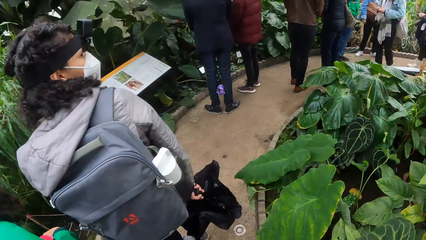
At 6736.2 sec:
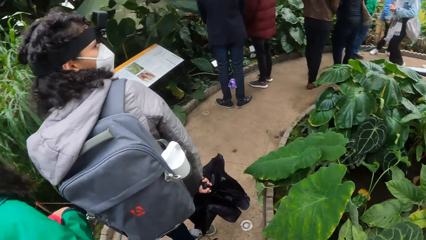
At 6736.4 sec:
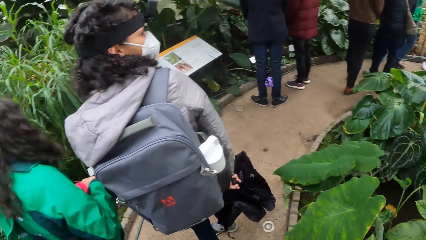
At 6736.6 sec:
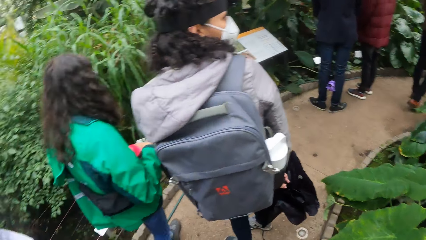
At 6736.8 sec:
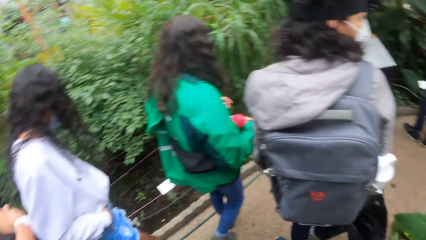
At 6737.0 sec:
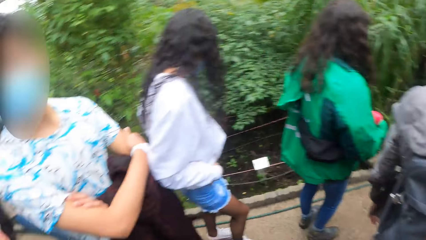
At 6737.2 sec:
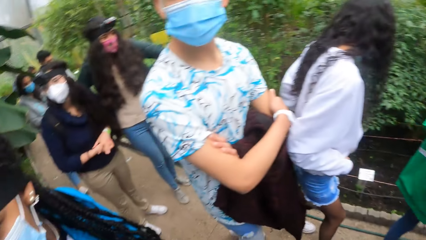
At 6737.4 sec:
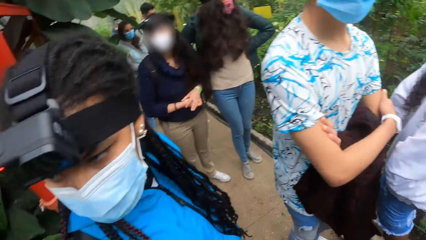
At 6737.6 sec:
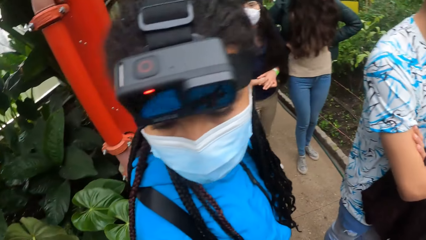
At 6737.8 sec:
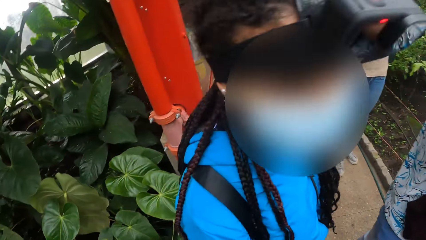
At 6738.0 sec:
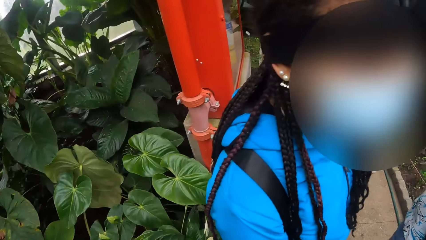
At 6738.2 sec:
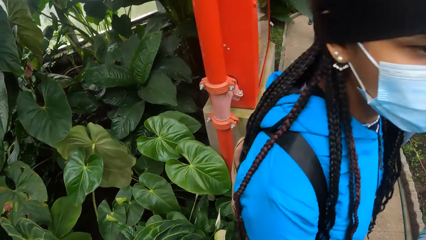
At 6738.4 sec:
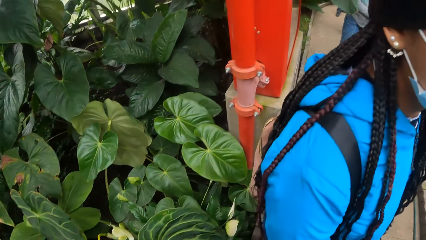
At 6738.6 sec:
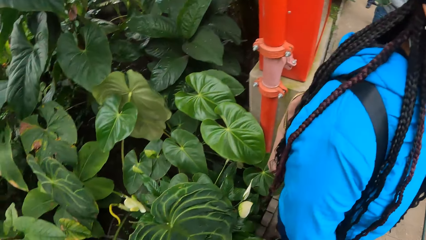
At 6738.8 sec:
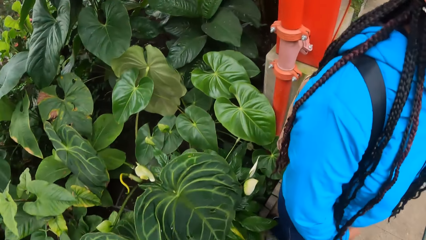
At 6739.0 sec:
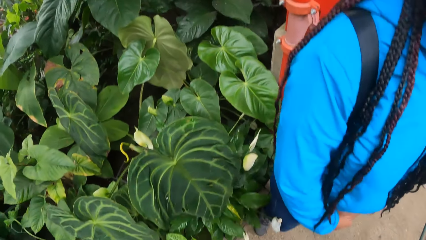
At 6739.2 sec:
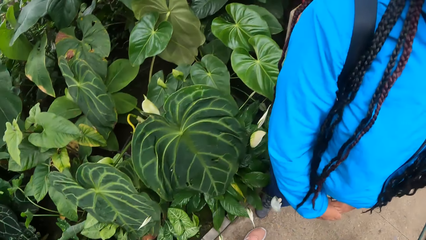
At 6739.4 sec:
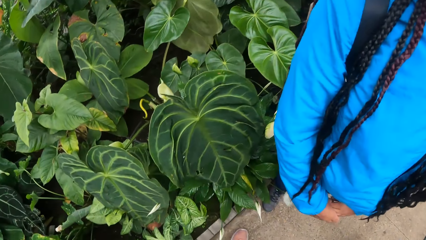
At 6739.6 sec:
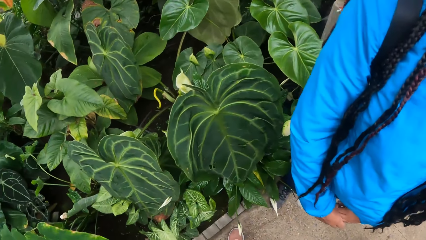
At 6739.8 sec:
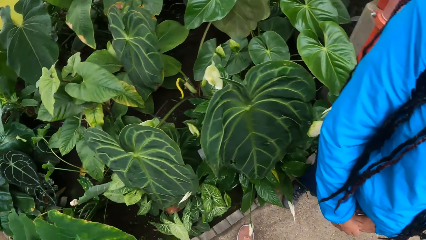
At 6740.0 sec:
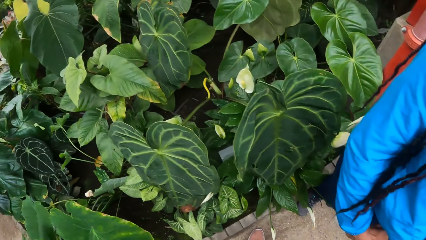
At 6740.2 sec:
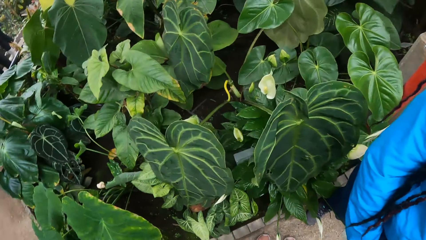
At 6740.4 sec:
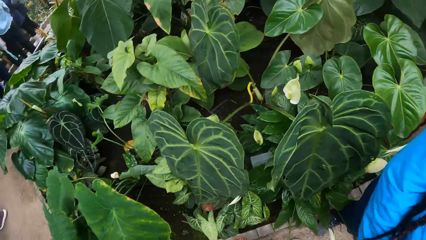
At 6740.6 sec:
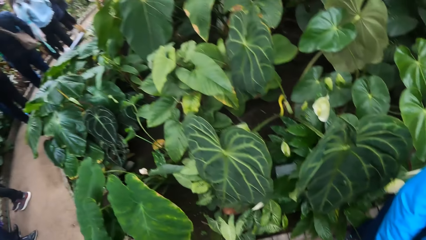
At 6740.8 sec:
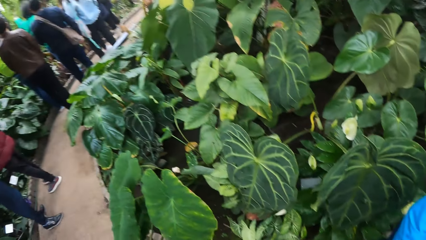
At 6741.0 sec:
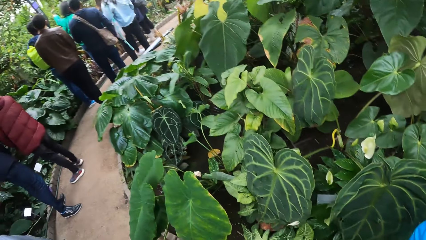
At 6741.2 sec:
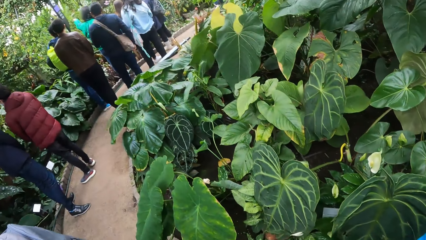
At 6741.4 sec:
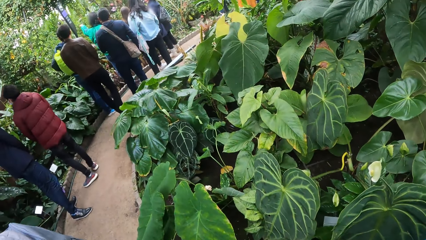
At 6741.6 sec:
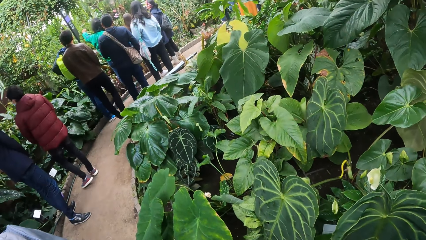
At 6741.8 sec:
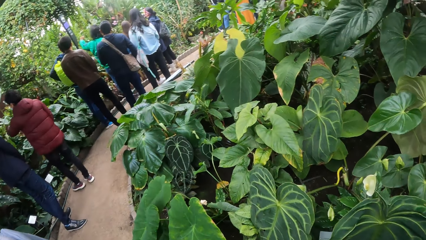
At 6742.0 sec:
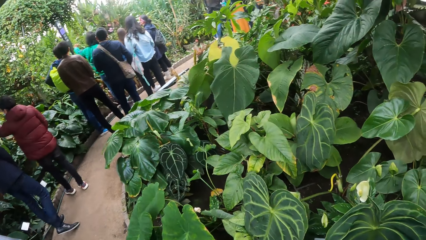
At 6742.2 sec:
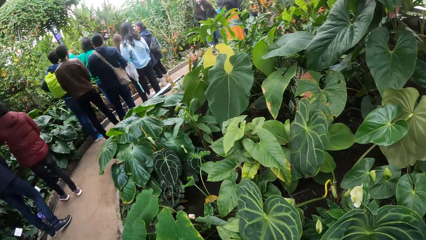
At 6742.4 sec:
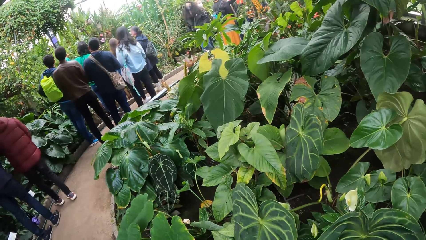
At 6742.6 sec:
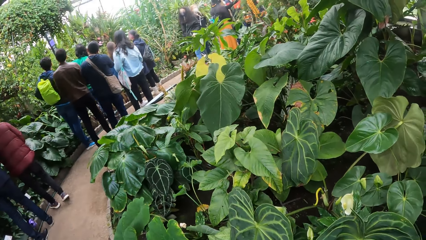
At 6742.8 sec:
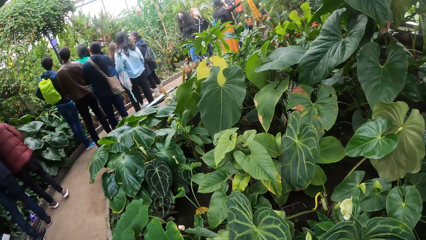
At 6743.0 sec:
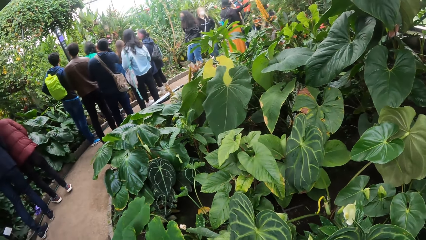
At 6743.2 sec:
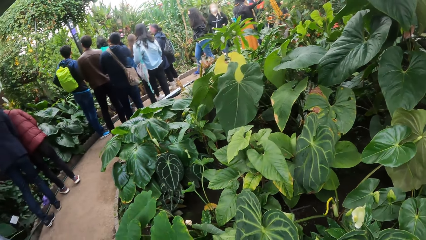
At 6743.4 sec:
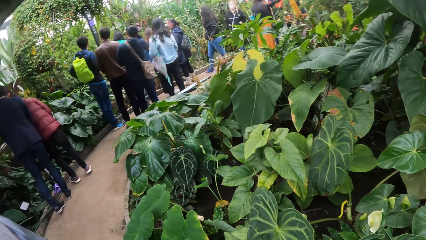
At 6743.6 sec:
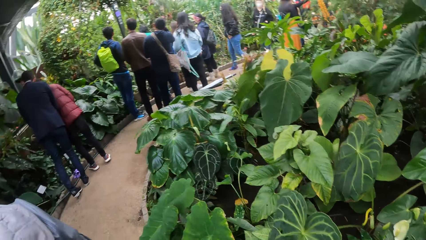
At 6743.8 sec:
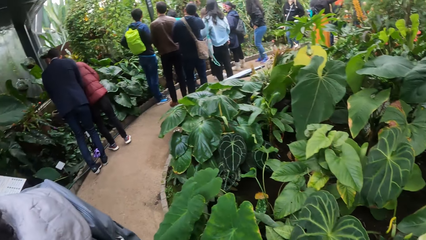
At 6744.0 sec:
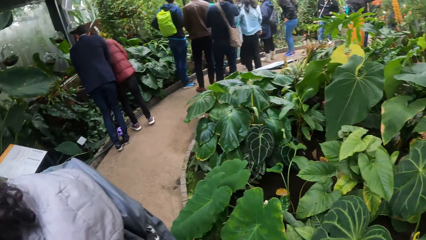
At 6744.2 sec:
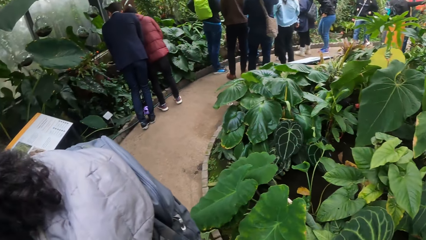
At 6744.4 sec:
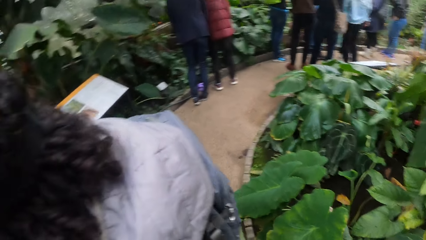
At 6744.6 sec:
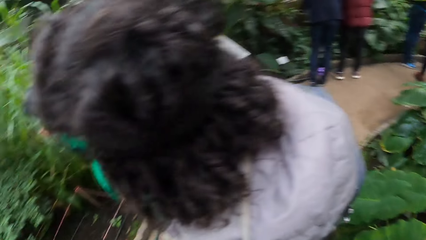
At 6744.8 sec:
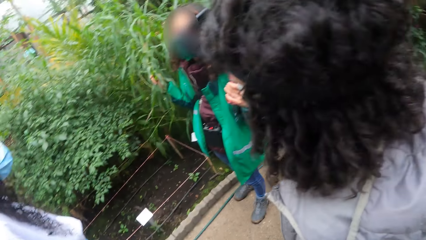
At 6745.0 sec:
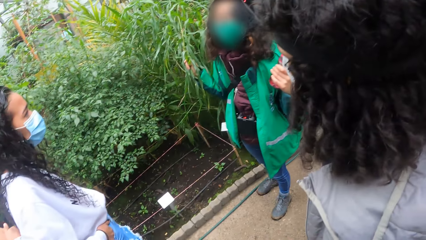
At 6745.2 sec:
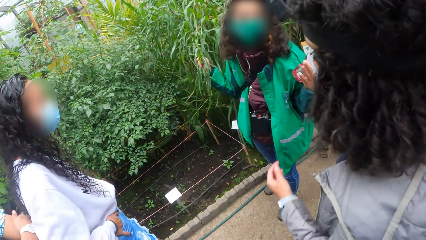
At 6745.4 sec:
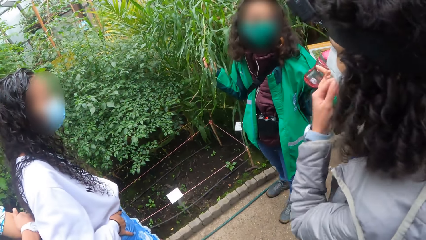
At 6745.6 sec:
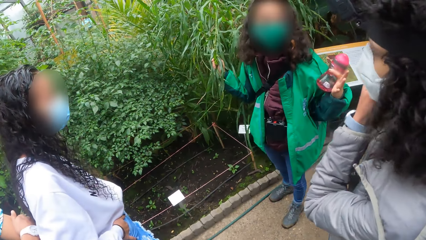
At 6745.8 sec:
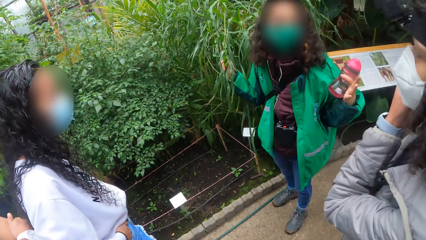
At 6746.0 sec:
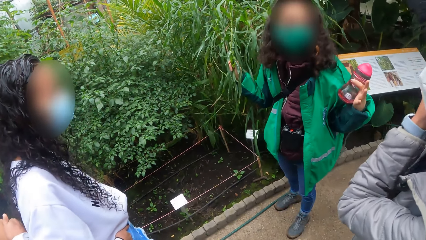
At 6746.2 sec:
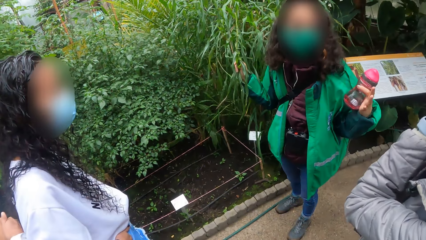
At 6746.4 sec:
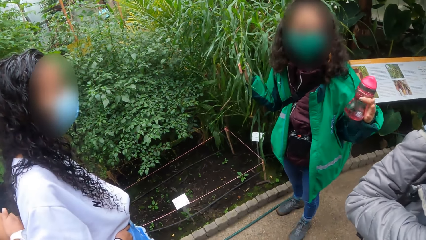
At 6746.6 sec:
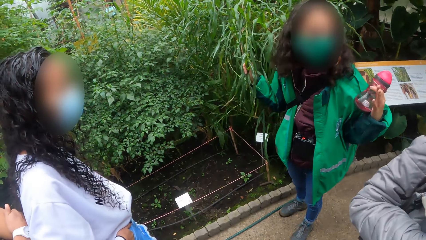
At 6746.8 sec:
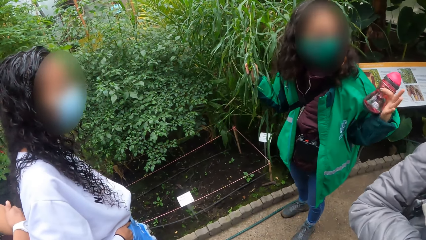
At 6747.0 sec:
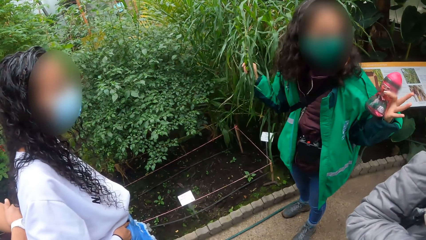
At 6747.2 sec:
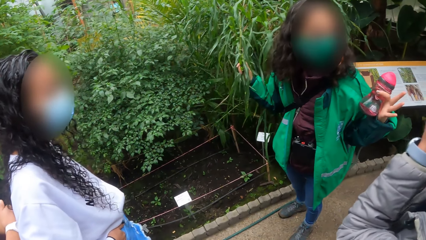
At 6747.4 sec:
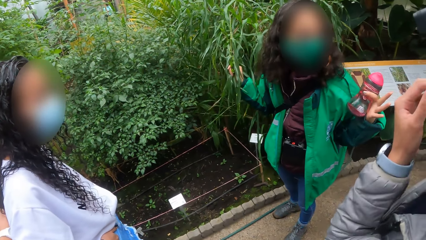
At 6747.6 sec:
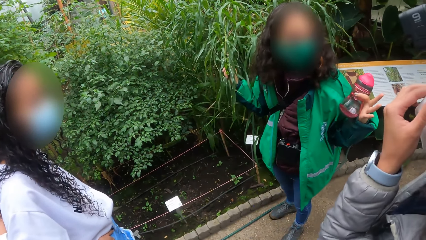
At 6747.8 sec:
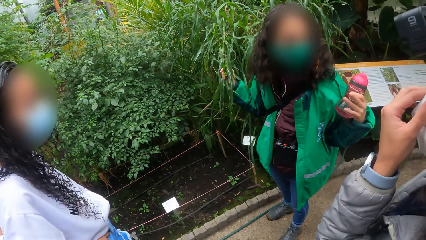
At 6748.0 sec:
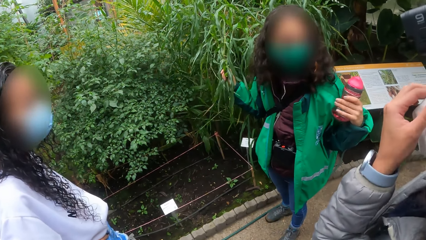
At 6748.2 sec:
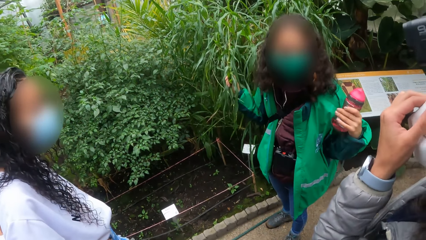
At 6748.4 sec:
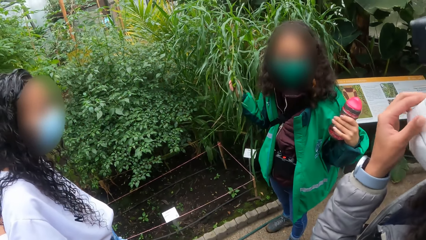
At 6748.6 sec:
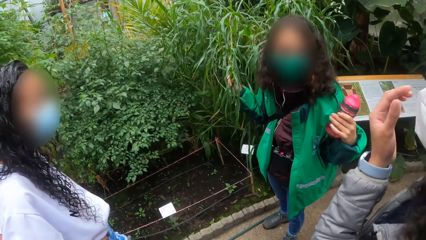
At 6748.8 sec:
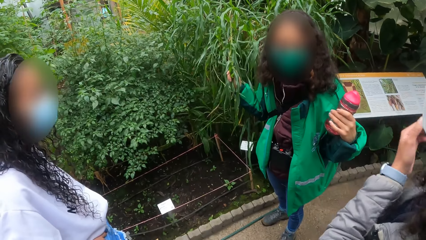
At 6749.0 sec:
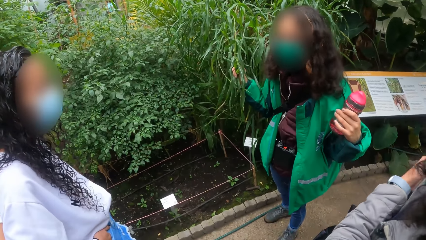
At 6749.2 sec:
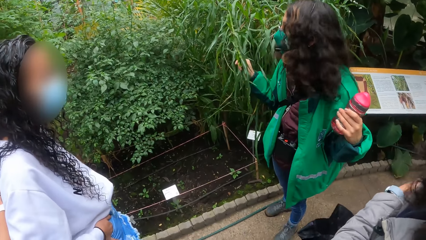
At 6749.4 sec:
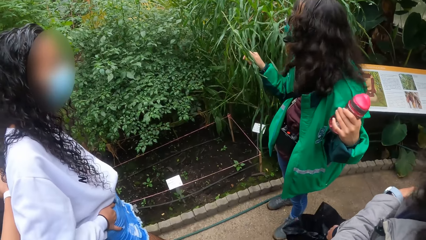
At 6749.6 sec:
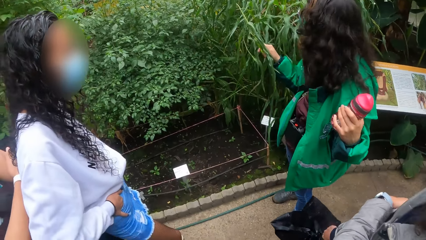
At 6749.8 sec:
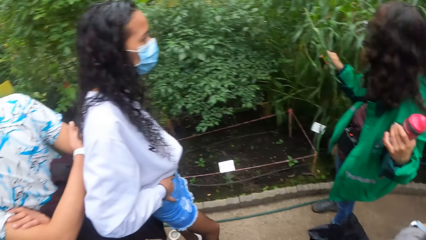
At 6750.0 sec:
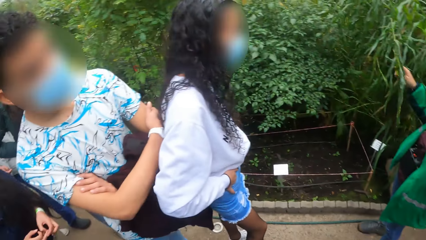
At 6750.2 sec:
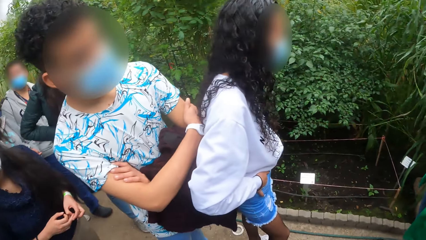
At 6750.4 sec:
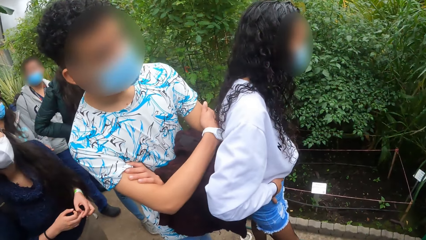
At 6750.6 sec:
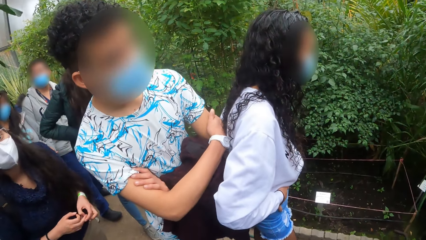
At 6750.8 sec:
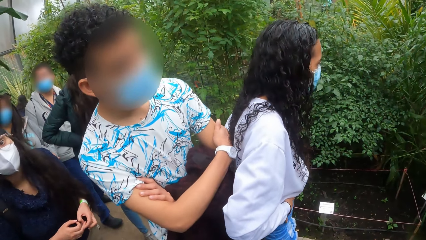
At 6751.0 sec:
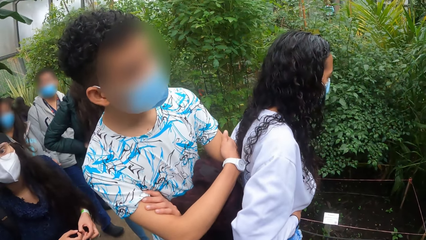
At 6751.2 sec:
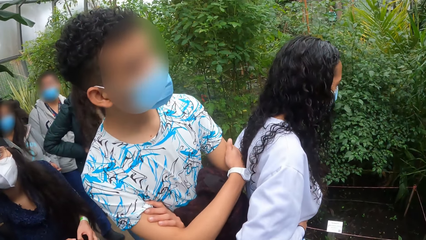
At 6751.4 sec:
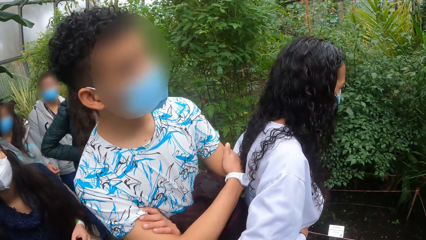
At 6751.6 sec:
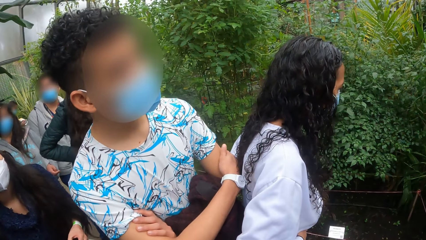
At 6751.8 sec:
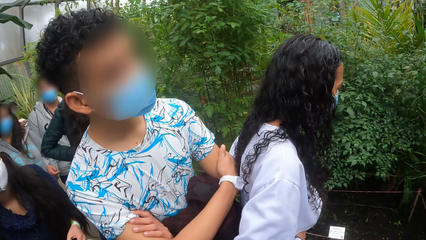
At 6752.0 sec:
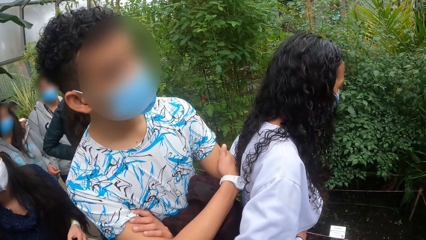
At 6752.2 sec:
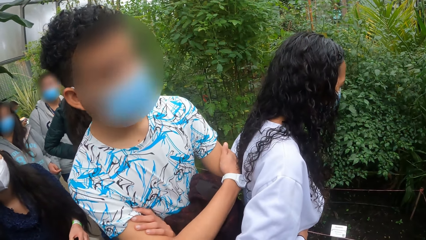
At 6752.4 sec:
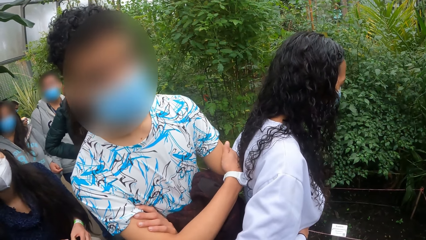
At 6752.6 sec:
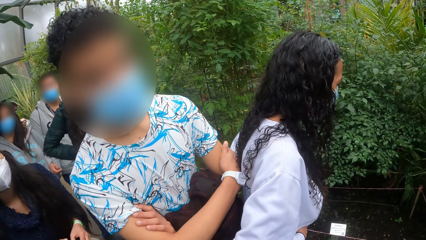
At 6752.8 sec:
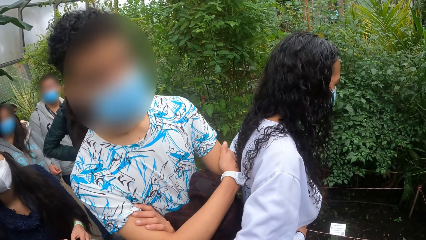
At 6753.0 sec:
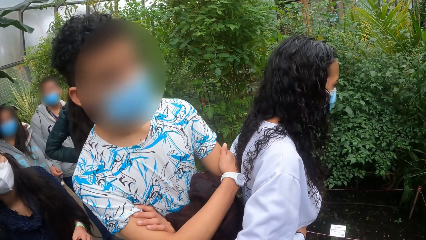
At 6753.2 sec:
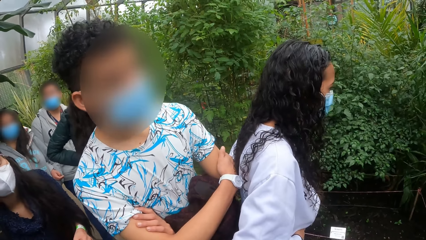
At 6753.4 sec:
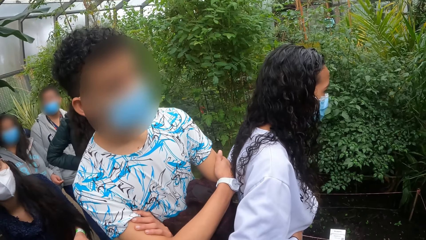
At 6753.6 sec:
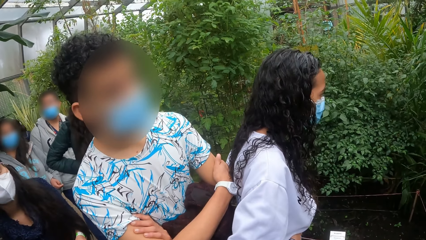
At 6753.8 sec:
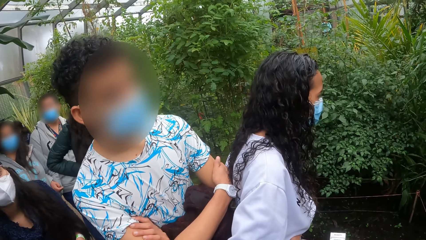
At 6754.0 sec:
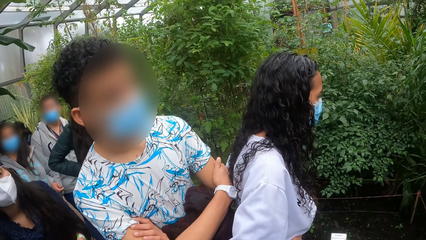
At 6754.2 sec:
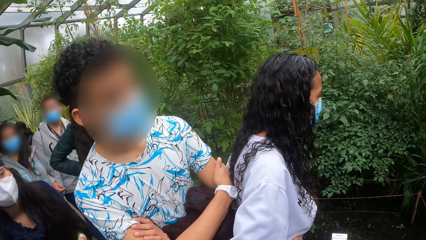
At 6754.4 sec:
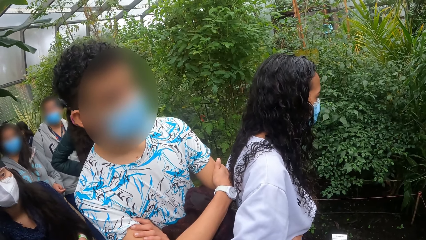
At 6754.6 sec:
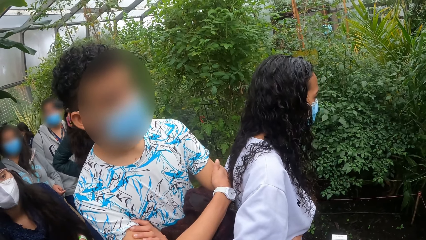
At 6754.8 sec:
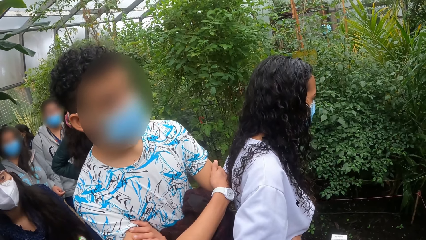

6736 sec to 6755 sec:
The camera wearer looks around the garden. The girl adjusts her facemask with her left hand. An instructor holds leaves.
